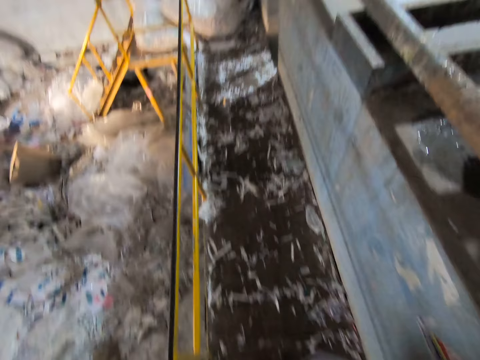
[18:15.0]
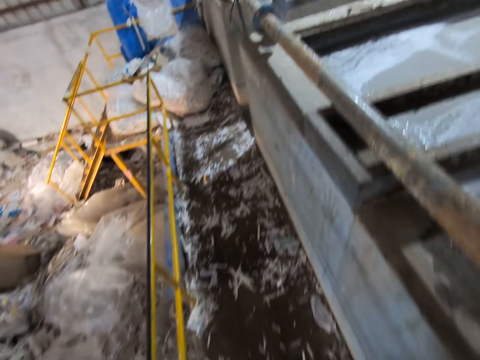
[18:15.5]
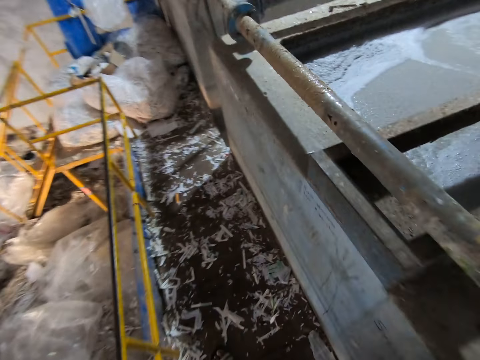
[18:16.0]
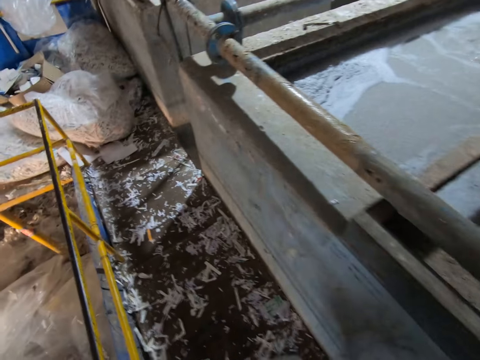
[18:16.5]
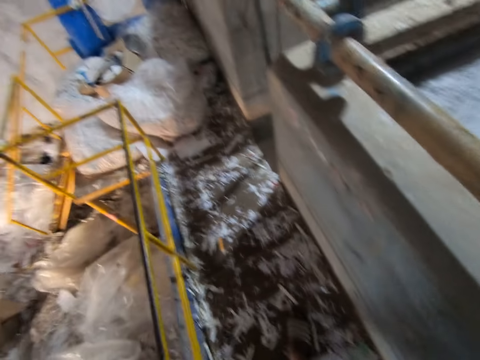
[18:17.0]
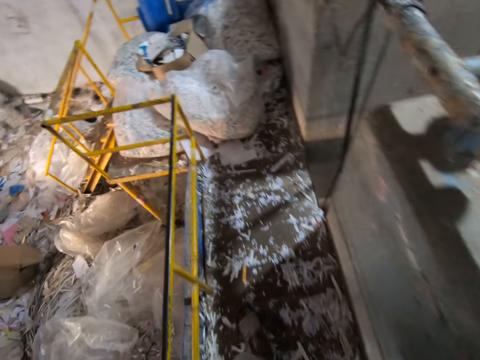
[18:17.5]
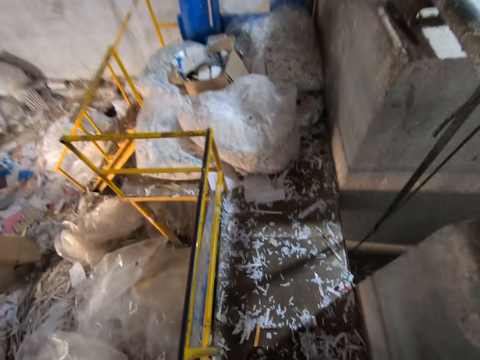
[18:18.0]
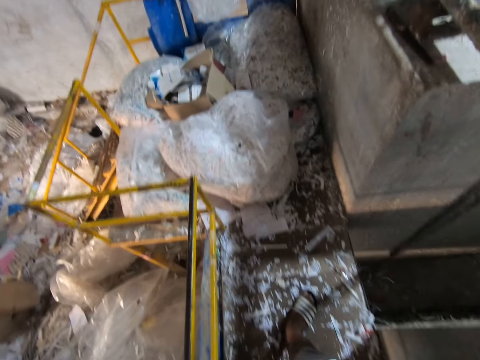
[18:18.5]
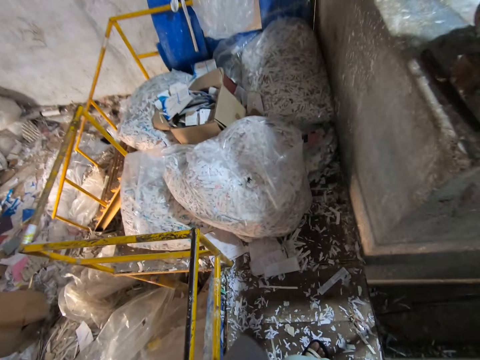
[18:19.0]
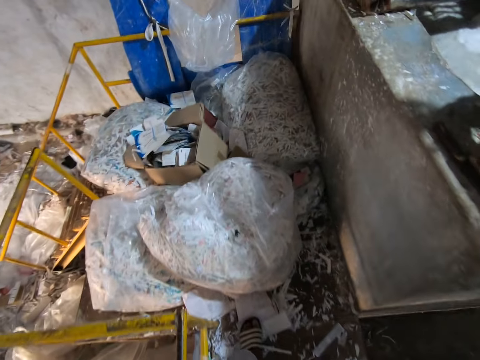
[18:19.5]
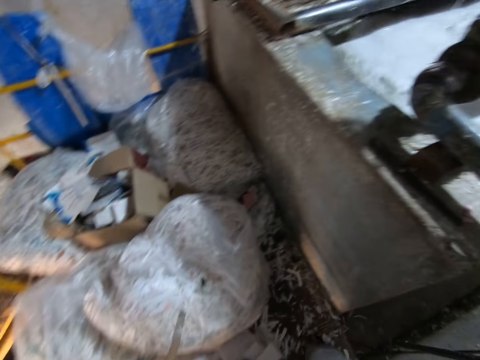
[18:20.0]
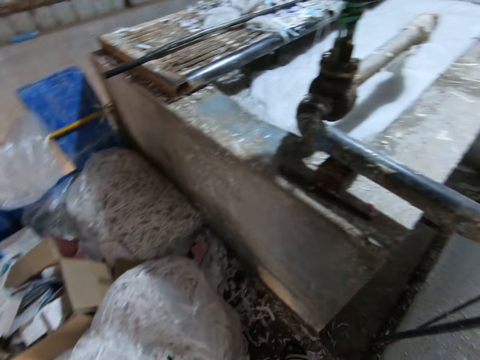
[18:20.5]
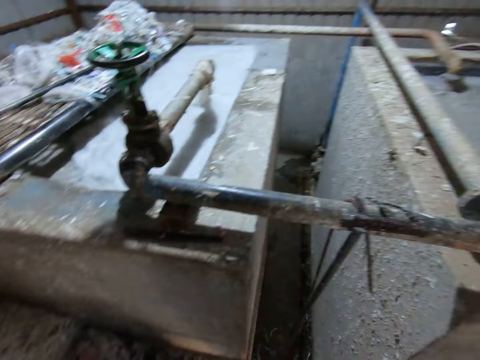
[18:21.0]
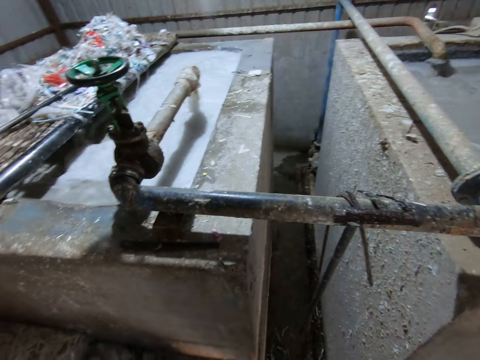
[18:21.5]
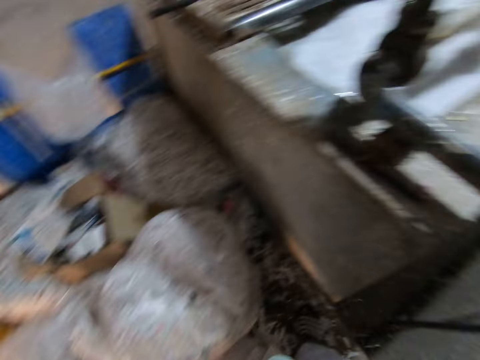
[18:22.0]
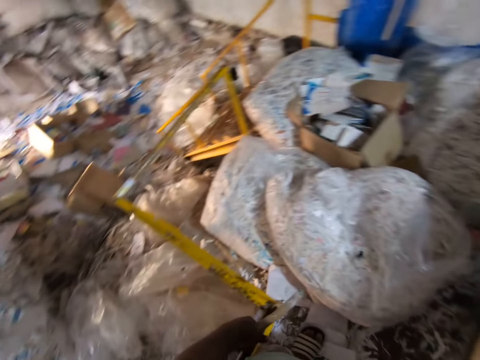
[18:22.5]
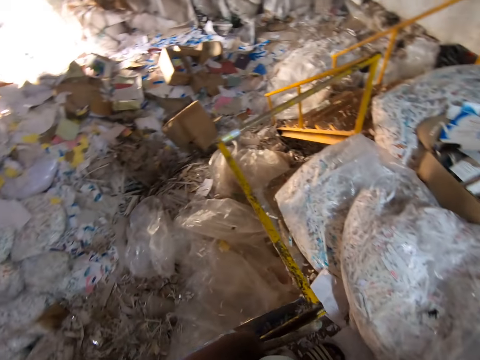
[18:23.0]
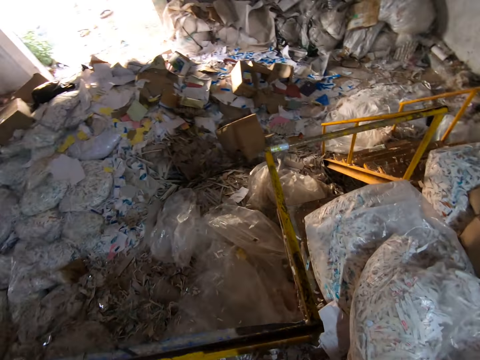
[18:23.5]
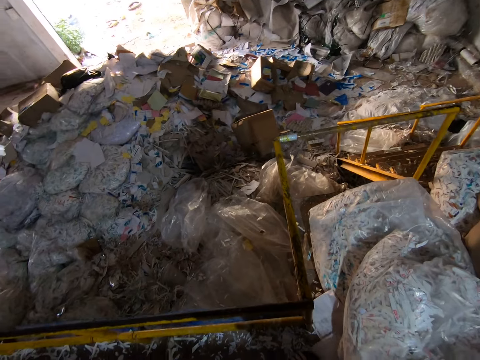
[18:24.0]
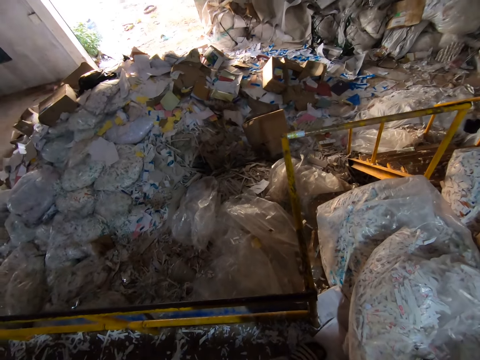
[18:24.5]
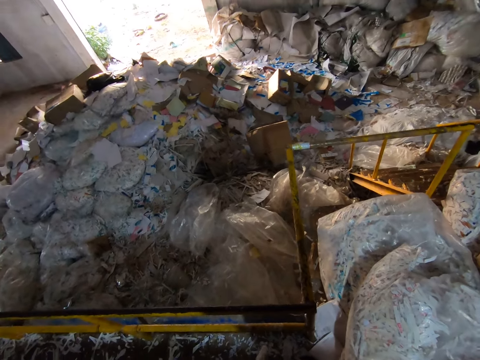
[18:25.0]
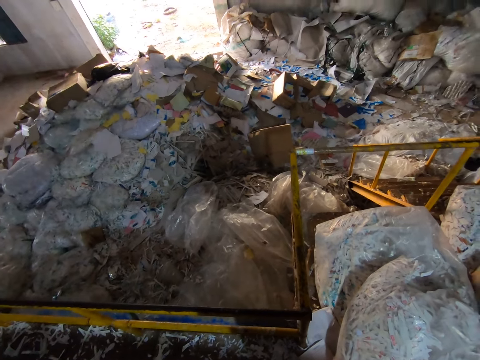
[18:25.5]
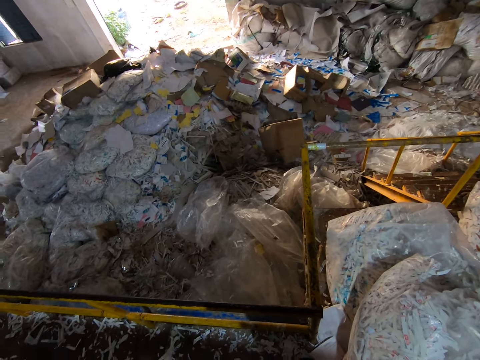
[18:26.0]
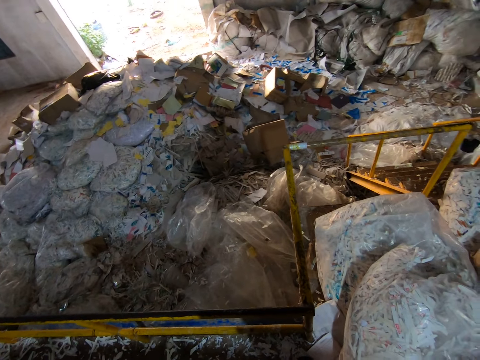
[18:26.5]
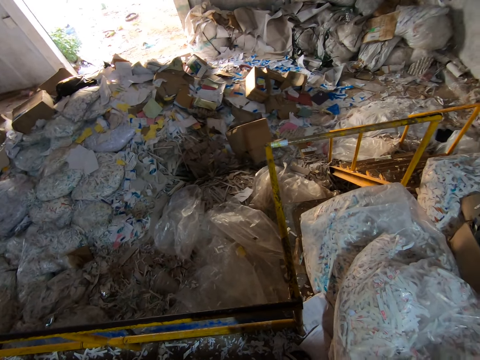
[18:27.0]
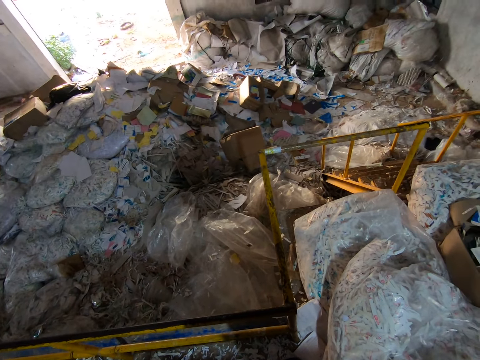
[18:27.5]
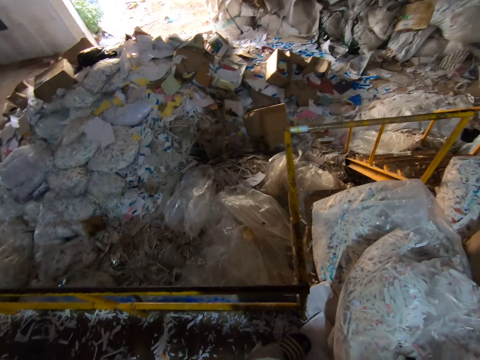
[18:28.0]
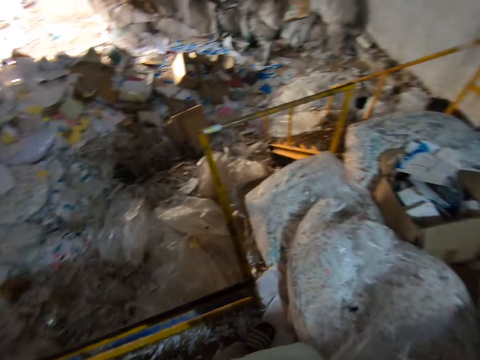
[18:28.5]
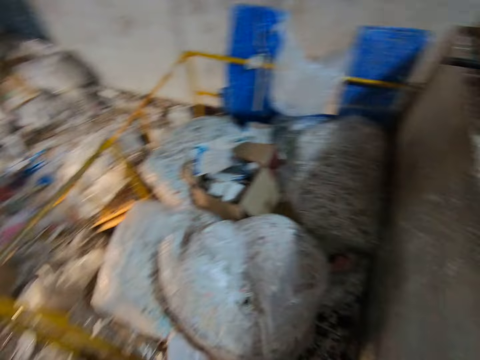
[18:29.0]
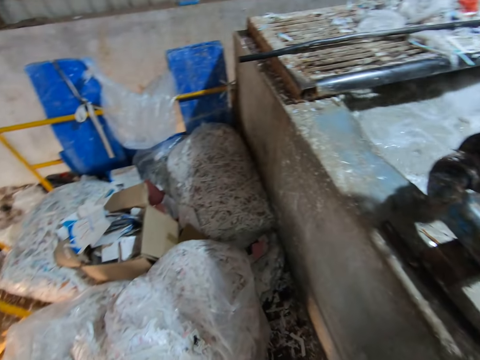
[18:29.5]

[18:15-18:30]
The camera wearer holds a stick with his left hand. He looks around the factory.

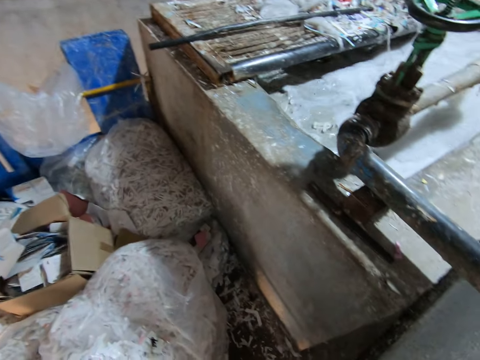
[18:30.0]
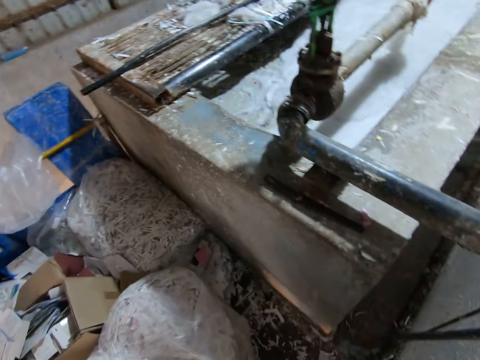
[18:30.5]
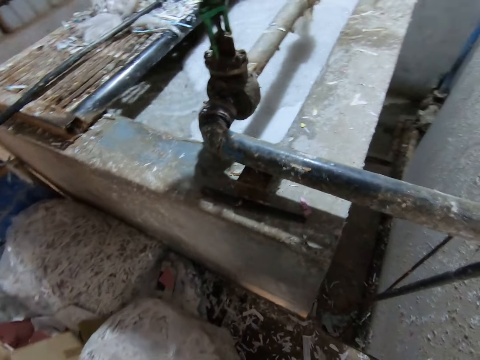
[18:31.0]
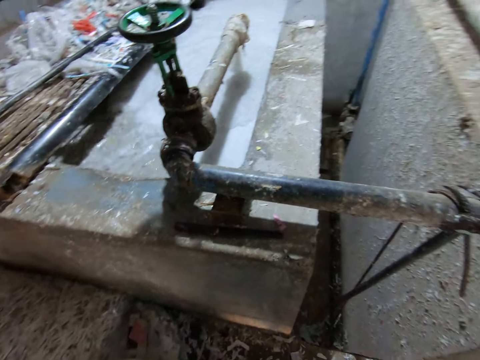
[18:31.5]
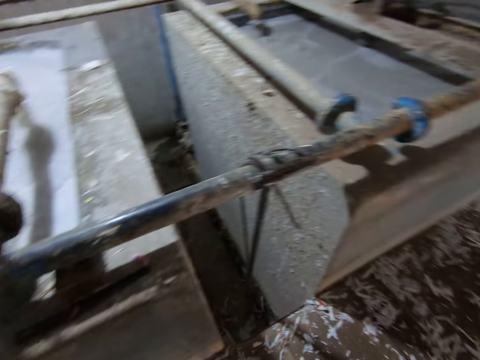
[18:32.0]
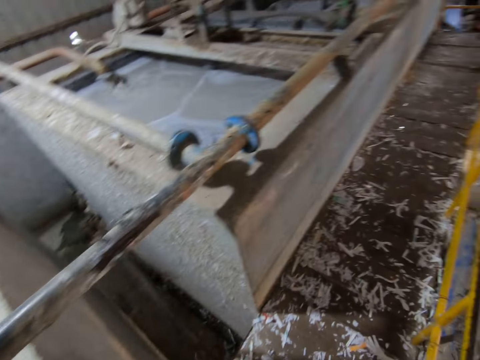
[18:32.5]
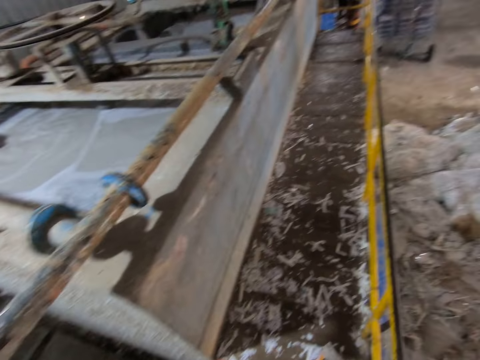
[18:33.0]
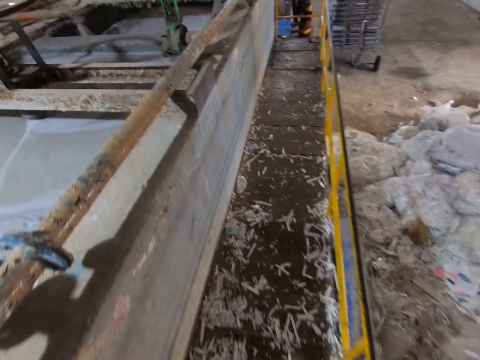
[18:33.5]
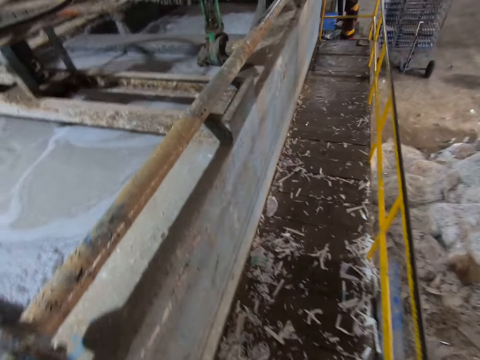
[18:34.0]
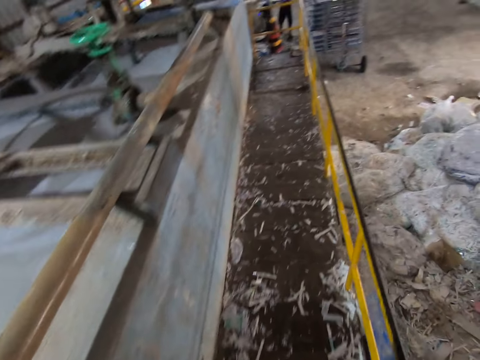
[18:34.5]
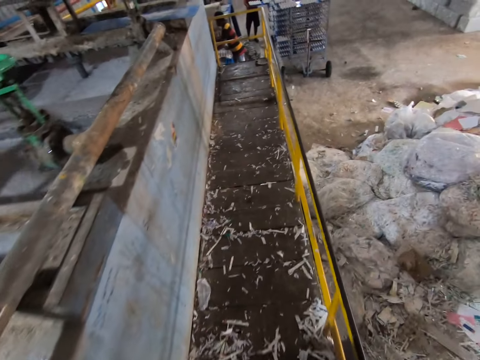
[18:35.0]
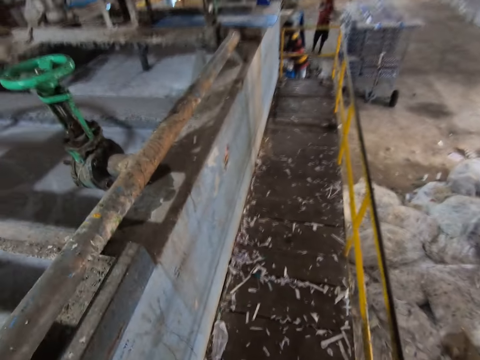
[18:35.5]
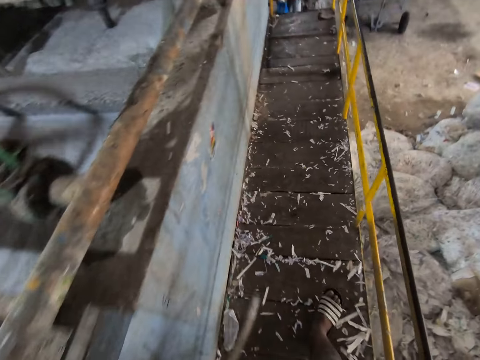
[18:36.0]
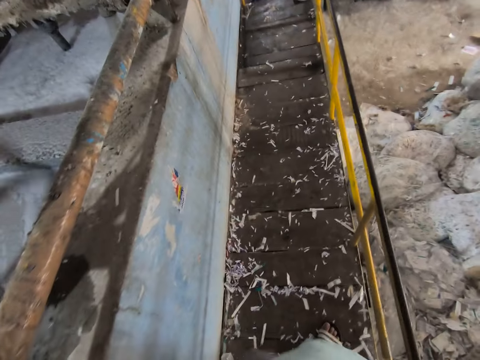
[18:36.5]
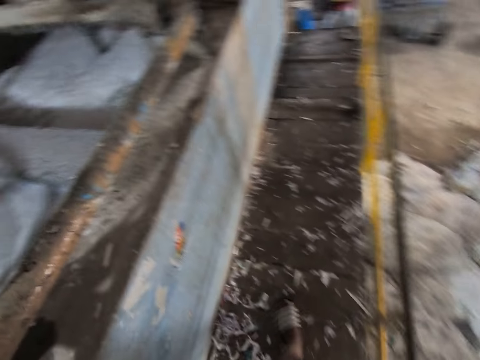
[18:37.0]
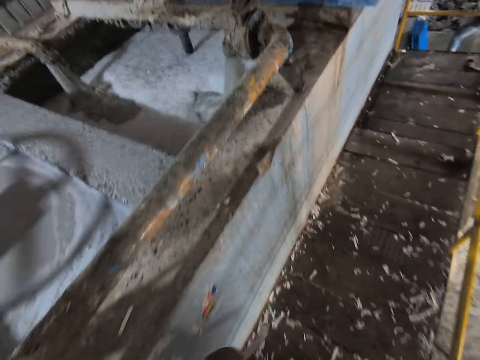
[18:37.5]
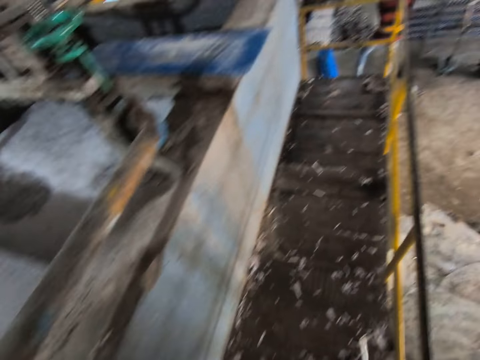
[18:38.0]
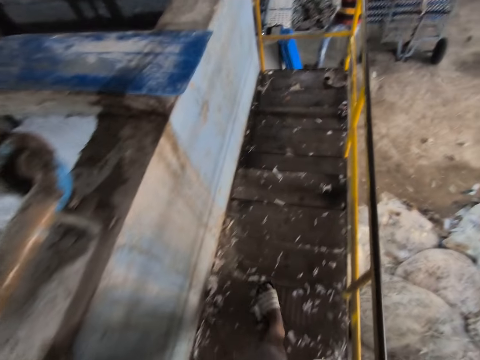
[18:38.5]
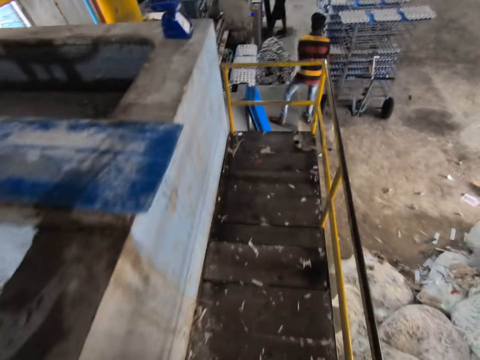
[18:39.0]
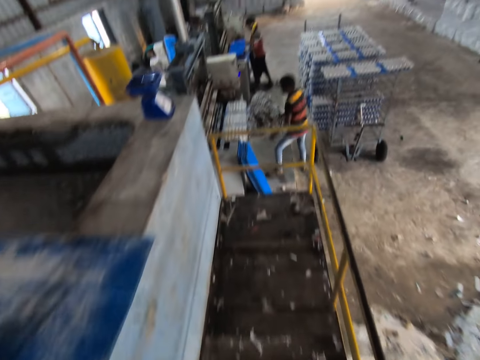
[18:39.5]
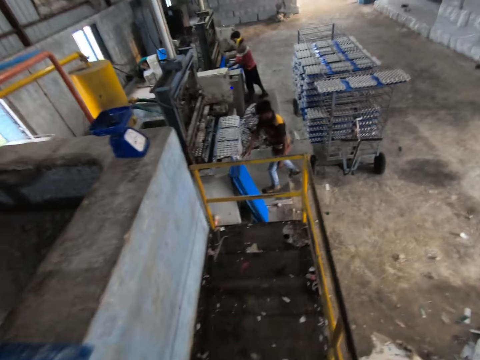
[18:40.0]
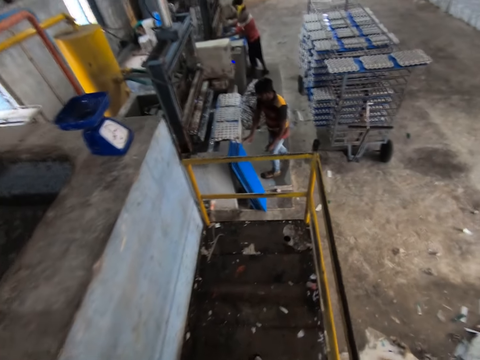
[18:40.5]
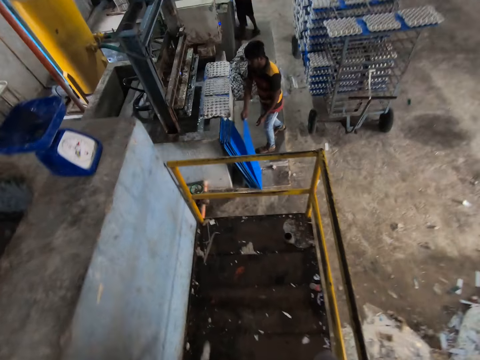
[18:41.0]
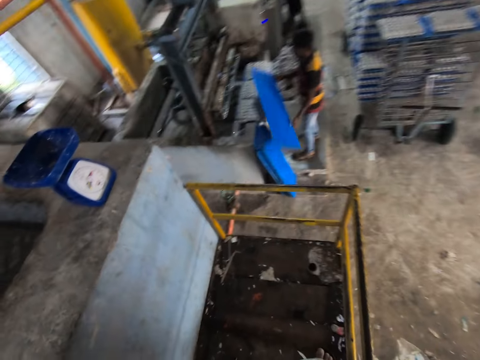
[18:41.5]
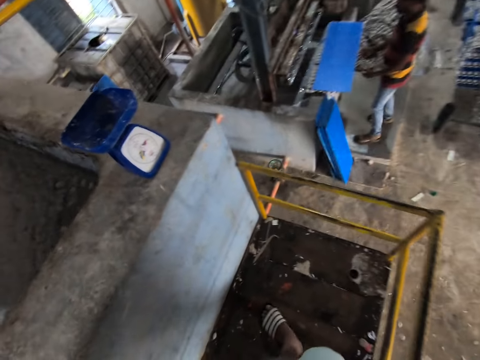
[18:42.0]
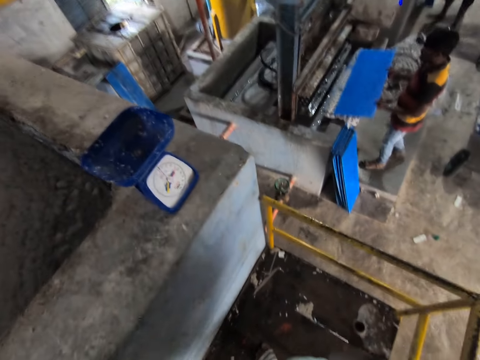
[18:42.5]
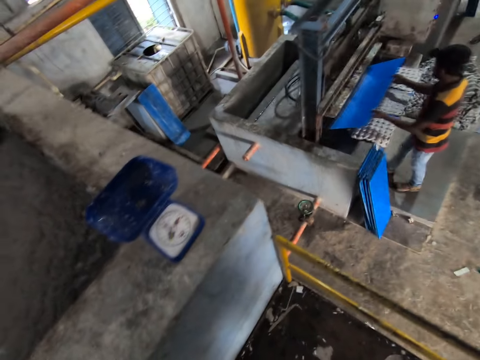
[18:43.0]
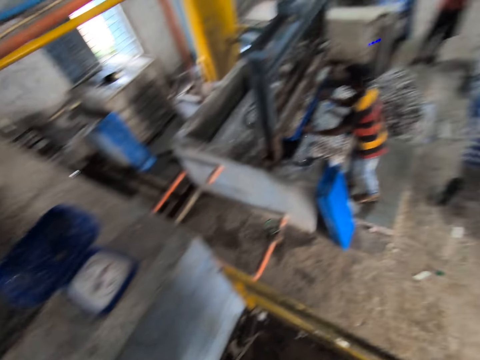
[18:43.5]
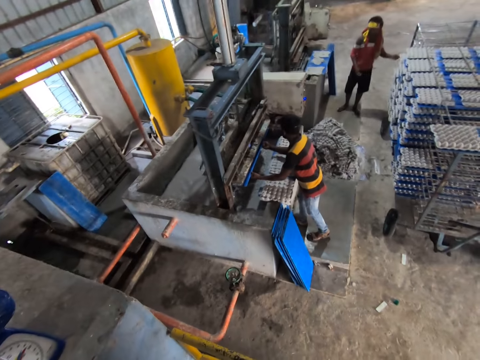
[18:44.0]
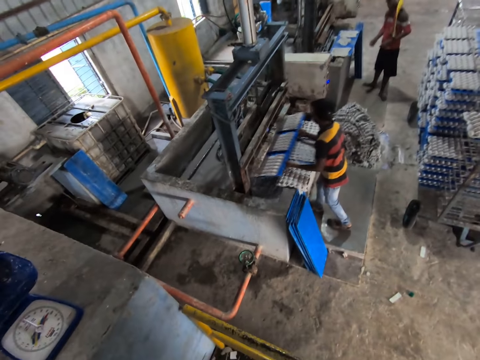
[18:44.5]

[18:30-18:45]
The camera wearer walks around the factory. A man slides the plastic sheet together with the egg trays in the rack with both hands. Another man slides the plastic sheet together with the egg trays in the rack with both hands. The first man inserts a plastic sheet into the egg tray machine with both hands. The other man touches some plastic sheets on the floor with his right hand, picks a plastic sheet on the floor with his right hand, drops the plastic sheet on the plastic sheet with egg trays on the ledge with both hands, and inserts the plastic sheet into the egg tray machine with both hands.
